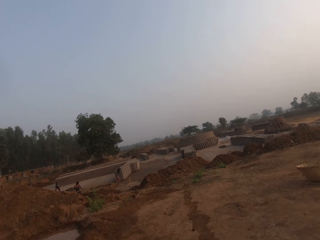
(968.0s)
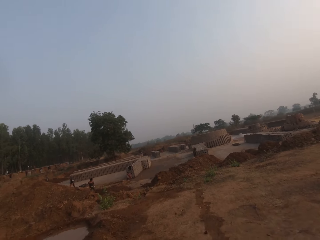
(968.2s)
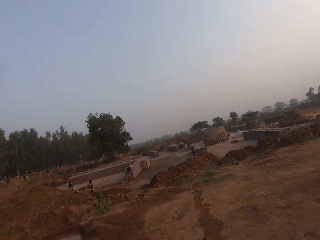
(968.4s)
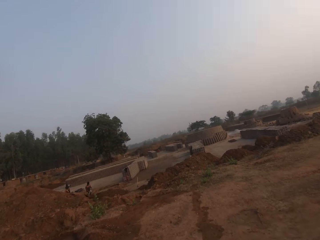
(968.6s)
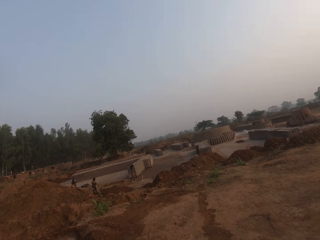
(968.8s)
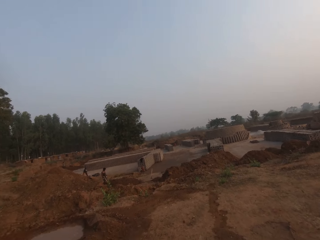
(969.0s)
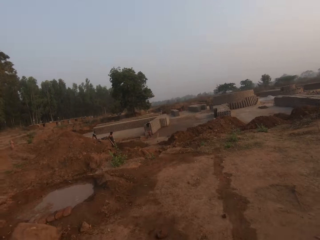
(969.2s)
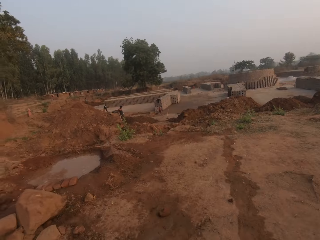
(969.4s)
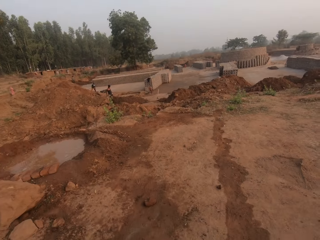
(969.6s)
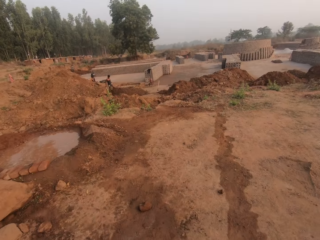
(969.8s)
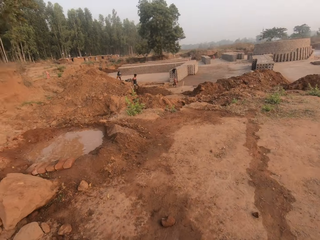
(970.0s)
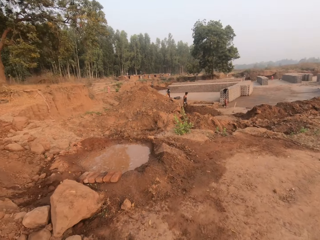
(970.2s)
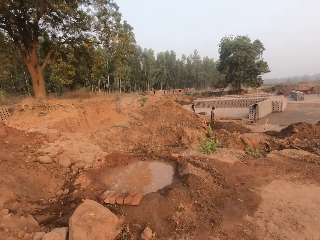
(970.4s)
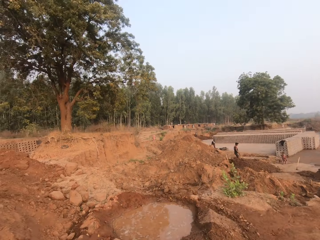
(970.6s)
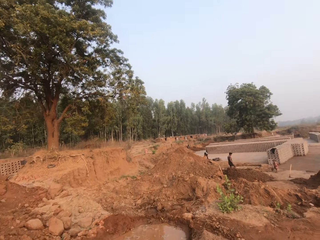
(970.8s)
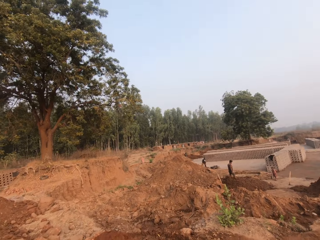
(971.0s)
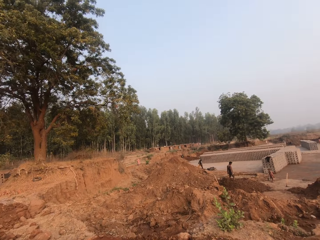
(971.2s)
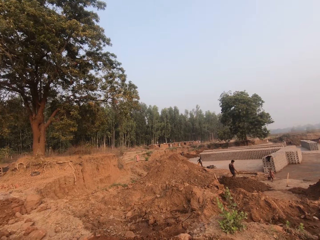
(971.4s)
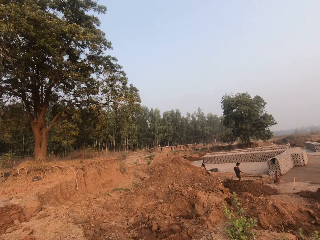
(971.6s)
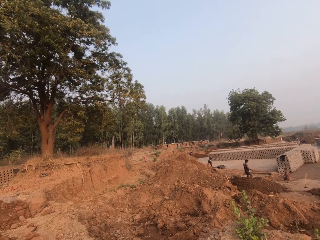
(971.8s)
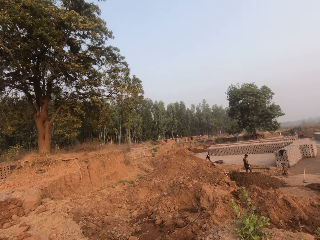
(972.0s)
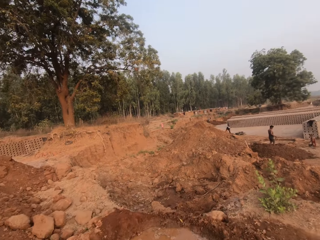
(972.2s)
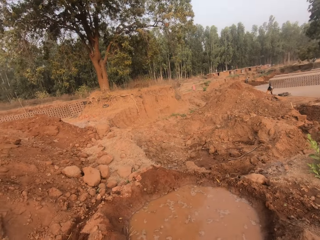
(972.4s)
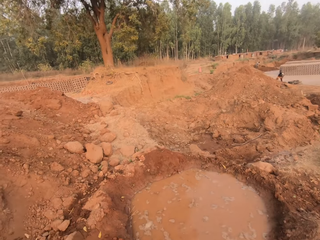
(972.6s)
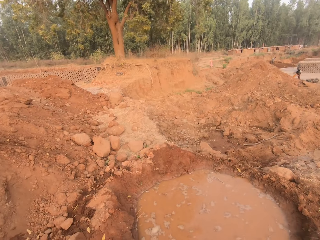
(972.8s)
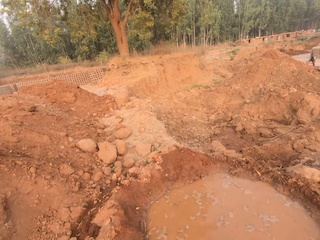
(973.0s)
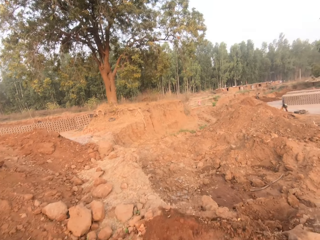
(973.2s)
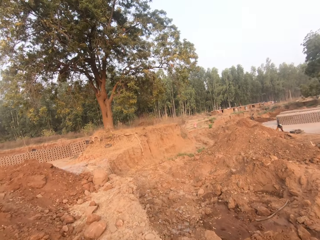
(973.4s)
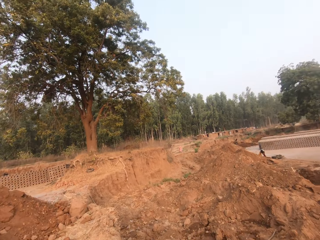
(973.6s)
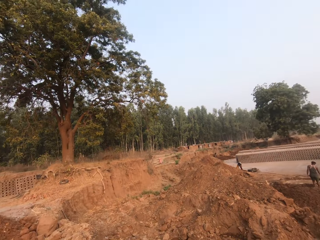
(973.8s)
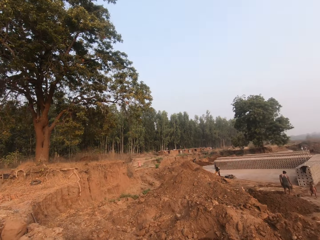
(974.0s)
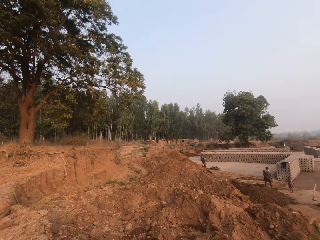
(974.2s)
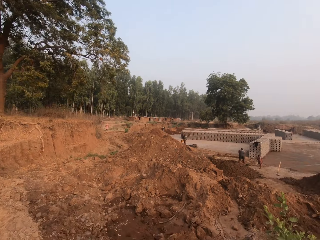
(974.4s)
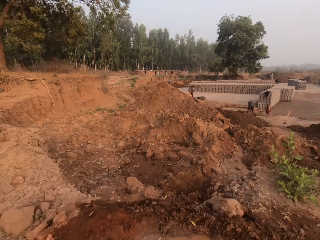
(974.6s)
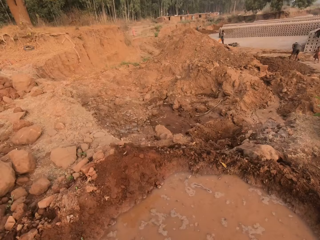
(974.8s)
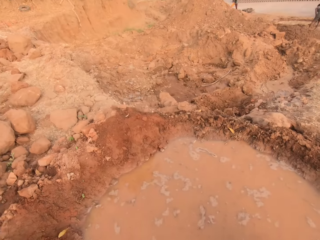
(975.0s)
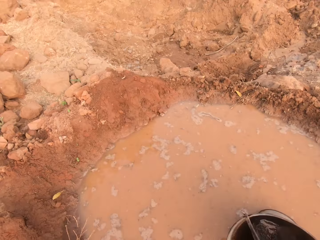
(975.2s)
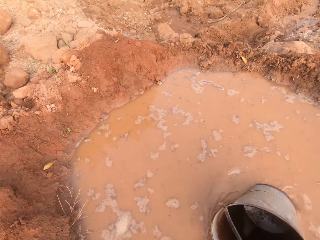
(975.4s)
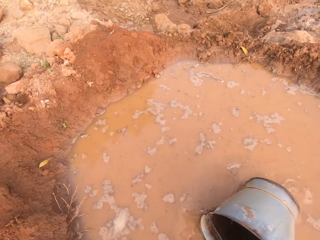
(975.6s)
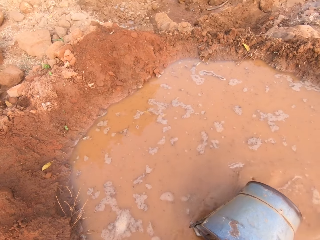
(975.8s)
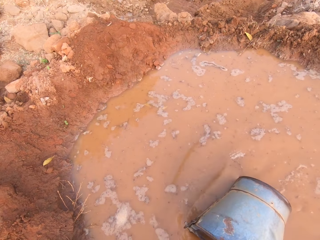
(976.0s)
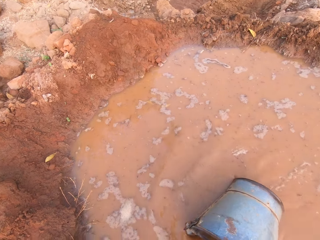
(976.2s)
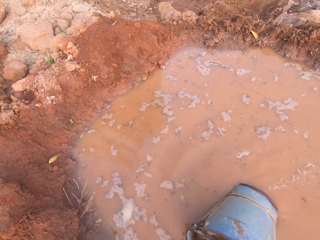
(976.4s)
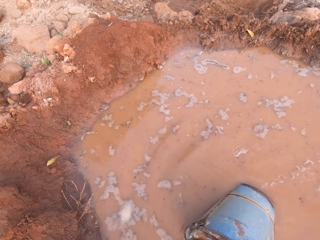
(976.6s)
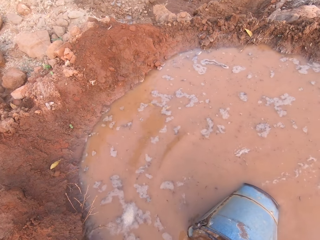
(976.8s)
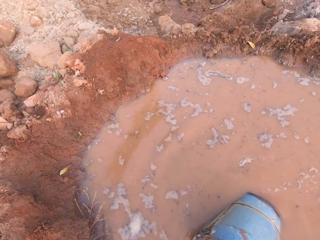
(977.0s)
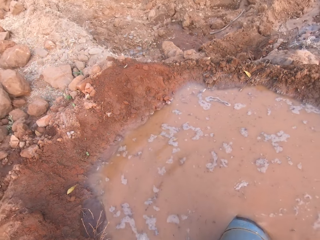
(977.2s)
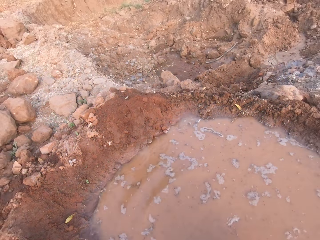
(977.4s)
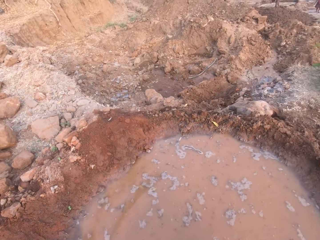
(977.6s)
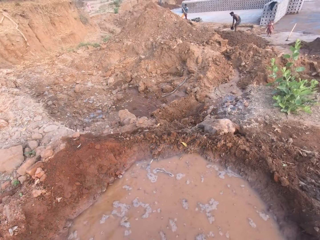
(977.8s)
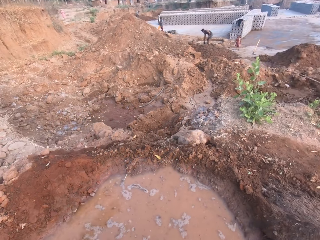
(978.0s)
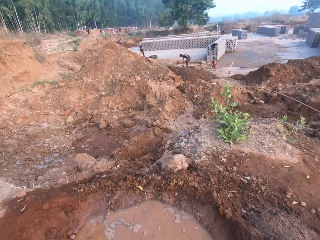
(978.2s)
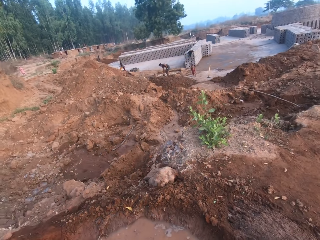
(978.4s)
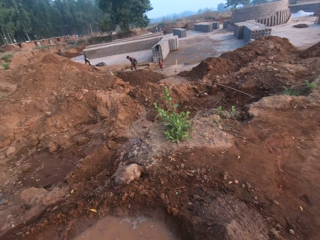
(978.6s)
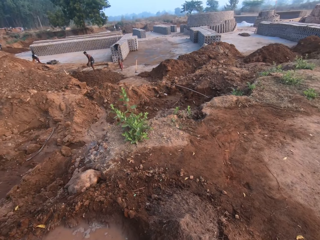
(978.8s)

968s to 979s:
The camera wearer scoops water from the ground with the bucket in his right hand.

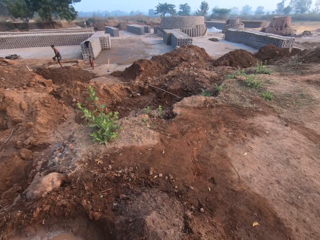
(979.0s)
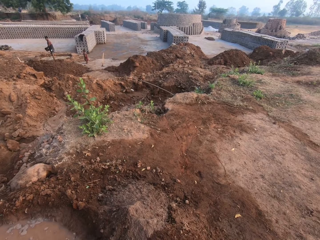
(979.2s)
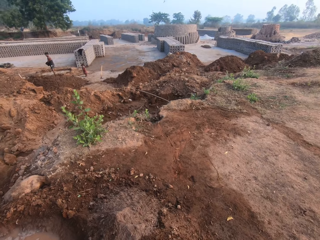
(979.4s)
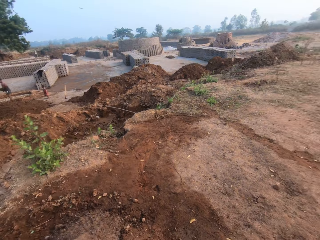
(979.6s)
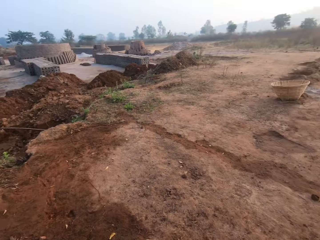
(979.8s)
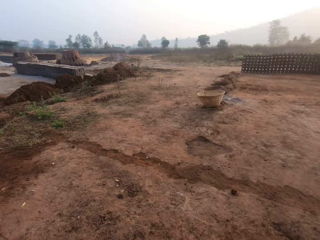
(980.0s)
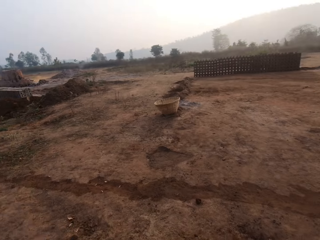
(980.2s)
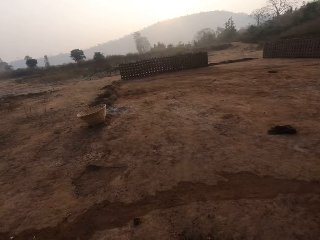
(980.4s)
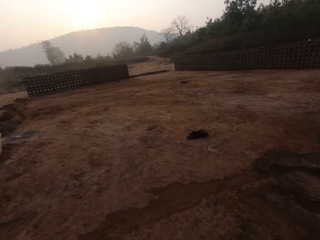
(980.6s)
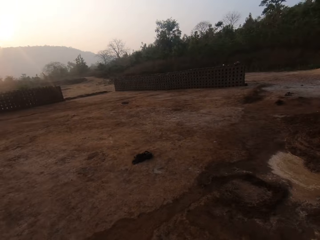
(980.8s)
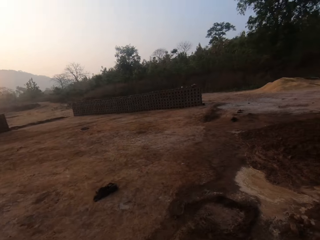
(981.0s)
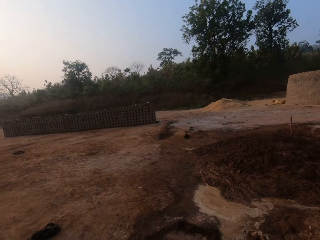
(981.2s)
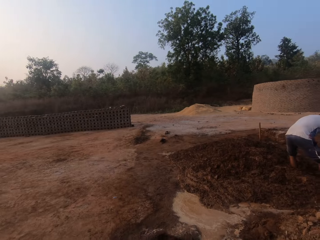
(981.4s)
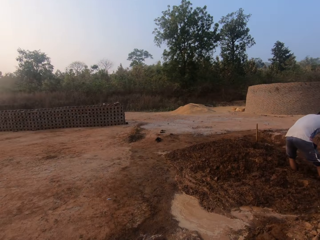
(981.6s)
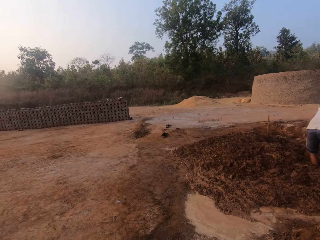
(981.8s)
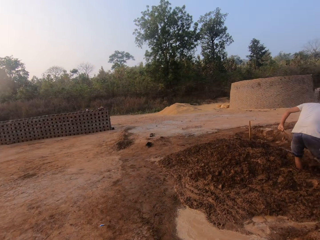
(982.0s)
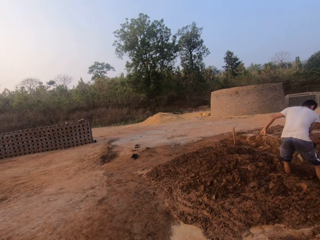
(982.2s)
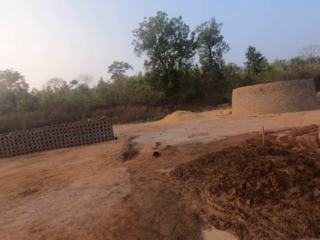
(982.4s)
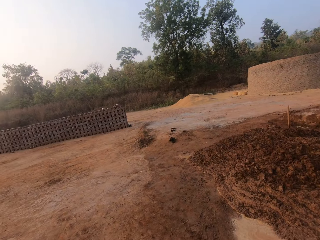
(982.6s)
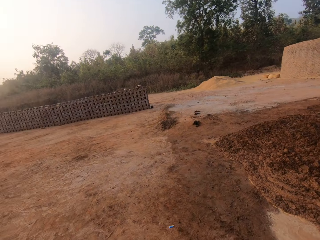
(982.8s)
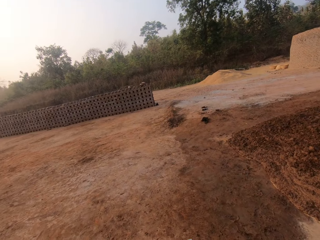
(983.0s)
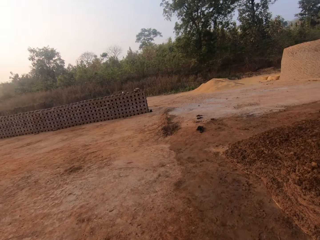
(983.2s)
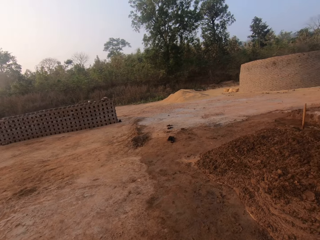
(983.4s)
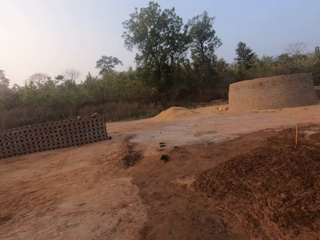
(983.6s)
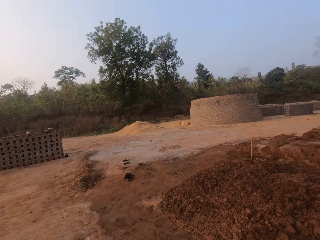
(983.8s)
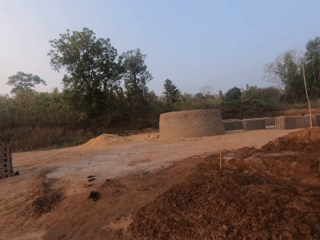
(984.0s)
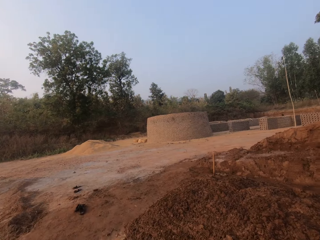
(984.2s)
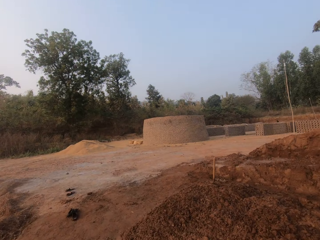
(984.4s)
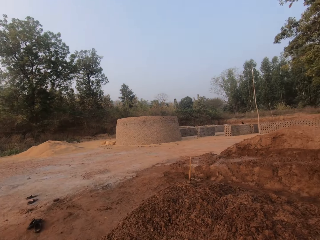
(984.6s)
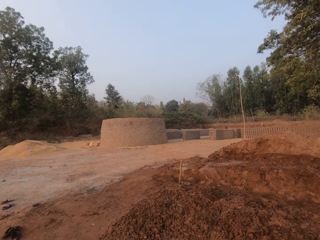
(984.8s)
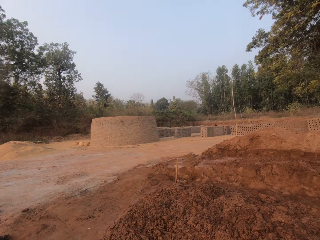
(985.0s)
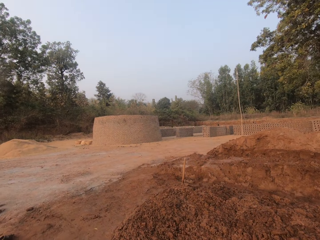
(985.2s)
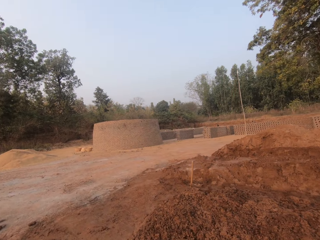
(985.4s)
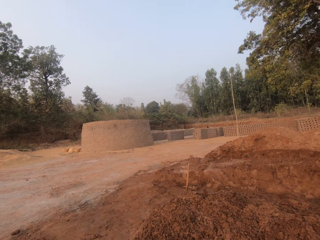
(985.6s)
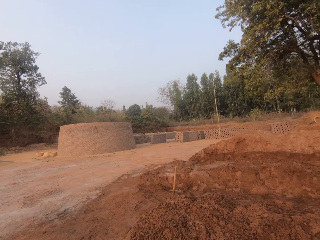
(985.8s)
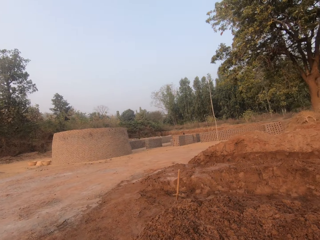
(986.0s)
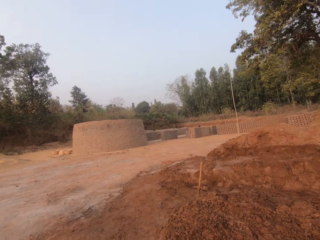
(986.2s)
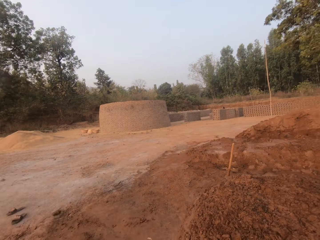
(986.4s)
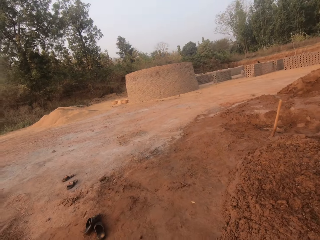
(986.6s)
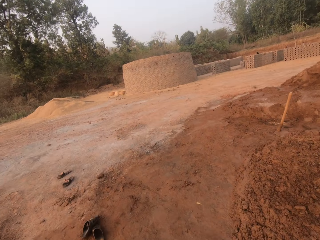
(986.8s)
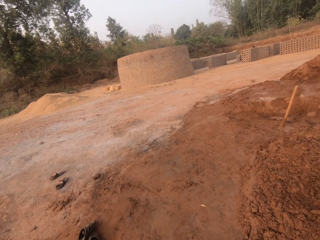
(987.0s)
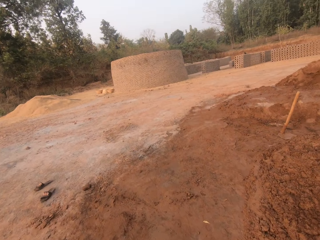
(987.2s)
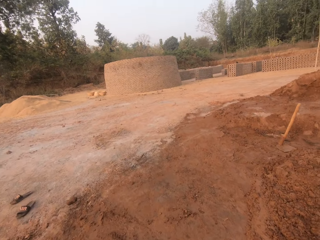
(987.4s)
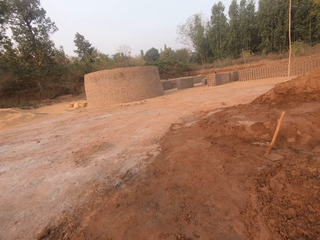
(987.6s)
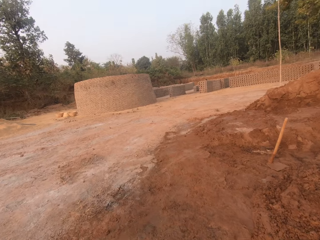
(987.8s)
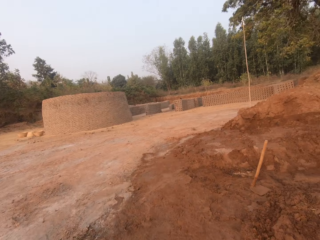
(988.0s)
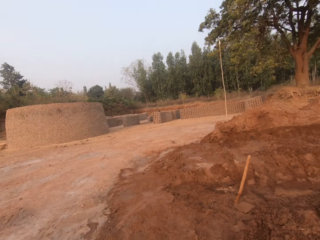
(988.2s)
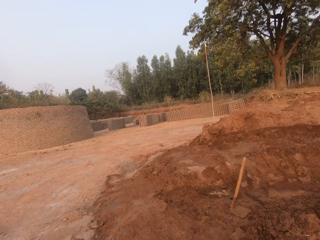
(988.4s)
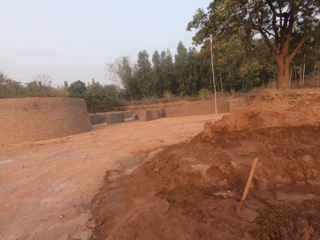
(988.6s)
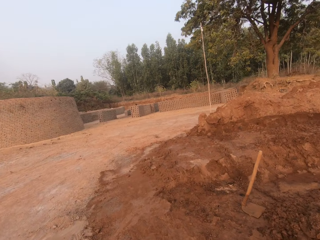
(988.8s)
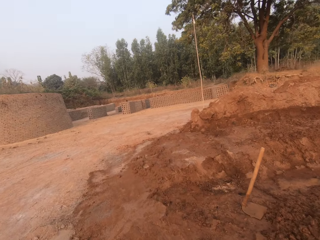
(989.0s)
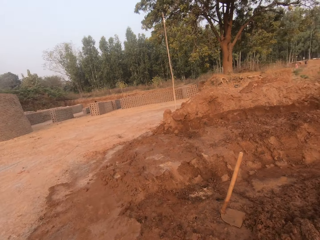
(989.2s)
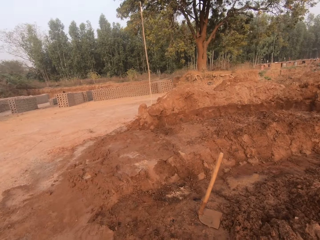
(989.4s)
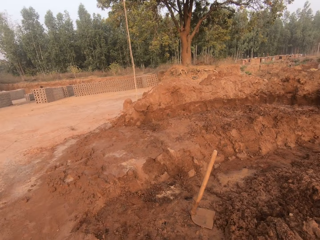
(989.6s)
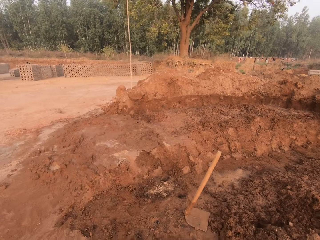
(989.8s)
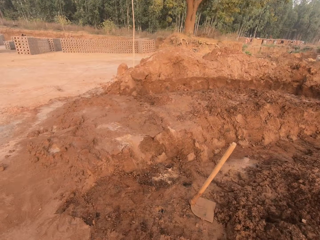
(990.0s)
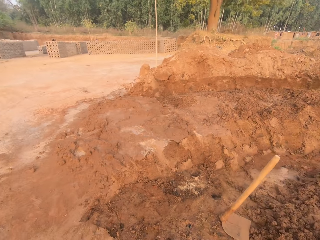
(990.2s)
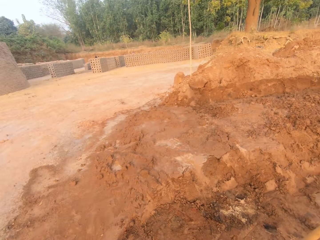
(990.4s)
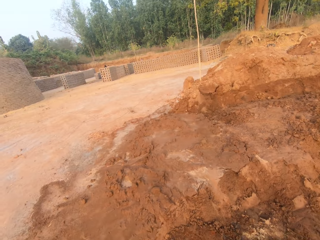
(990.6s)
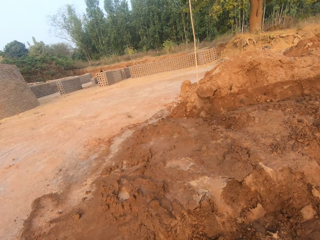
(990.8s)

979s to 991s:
The camera wearer carries water with a bucket.
